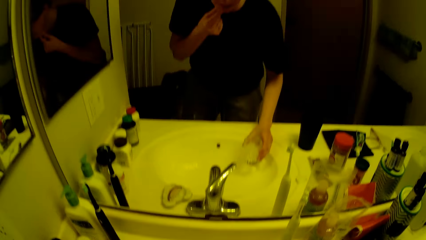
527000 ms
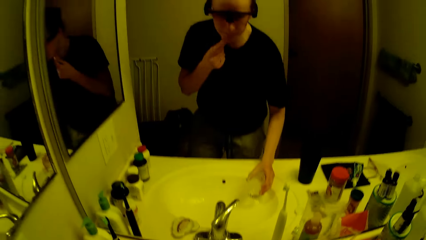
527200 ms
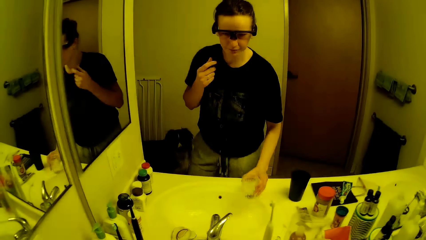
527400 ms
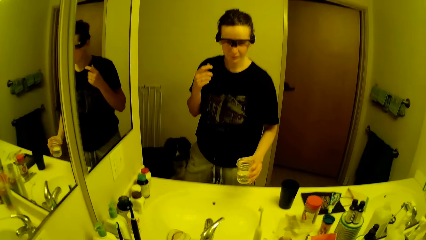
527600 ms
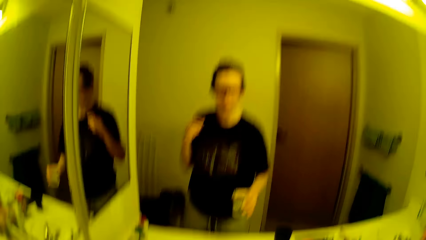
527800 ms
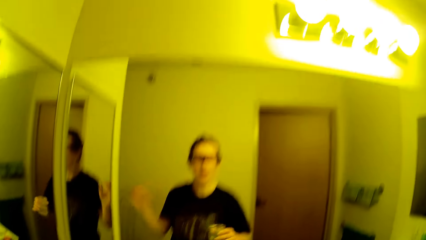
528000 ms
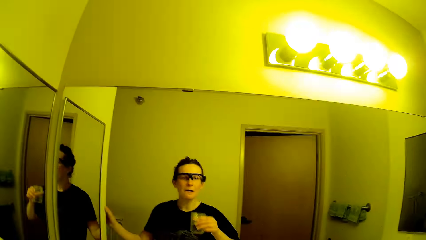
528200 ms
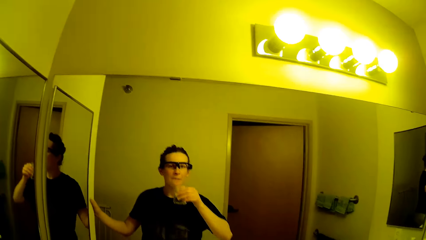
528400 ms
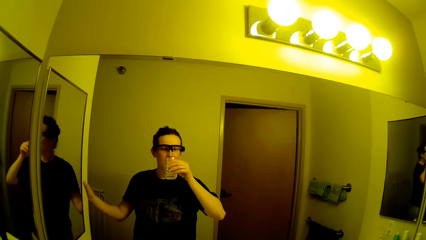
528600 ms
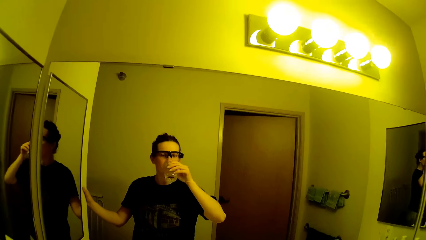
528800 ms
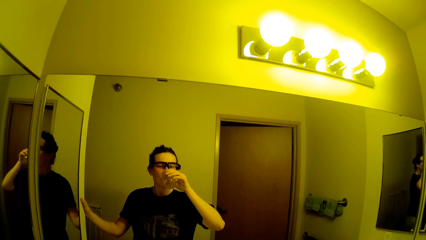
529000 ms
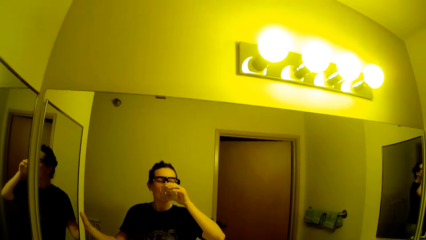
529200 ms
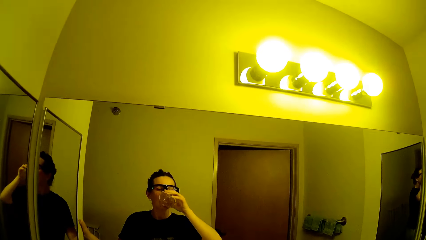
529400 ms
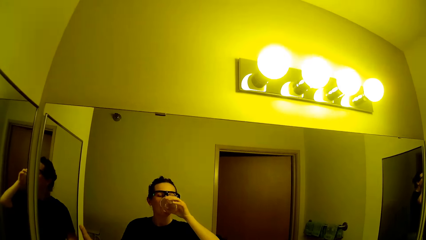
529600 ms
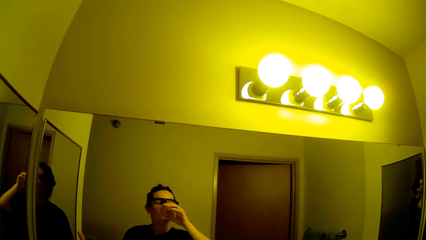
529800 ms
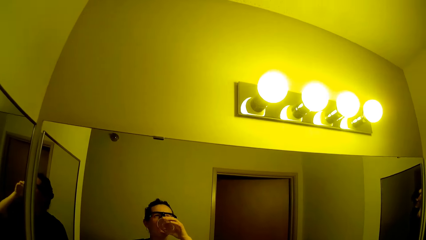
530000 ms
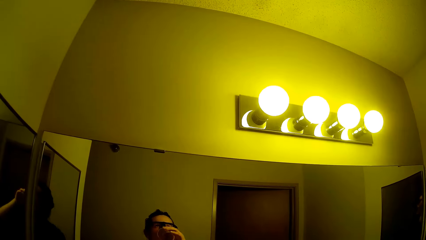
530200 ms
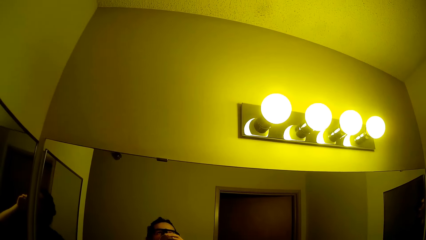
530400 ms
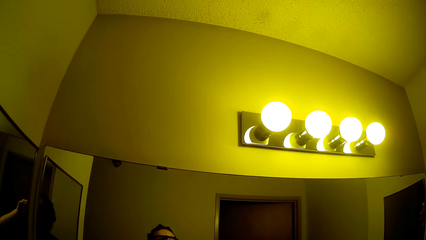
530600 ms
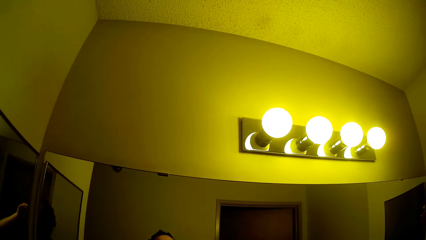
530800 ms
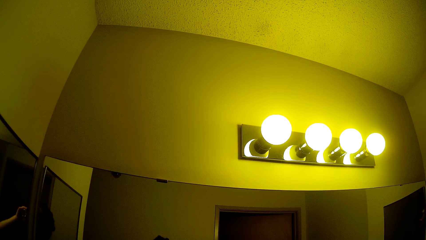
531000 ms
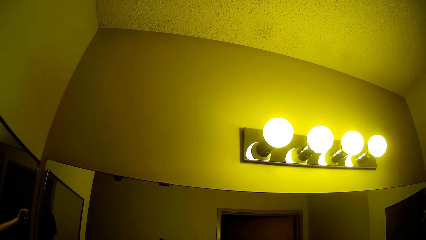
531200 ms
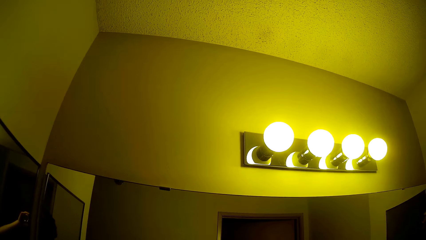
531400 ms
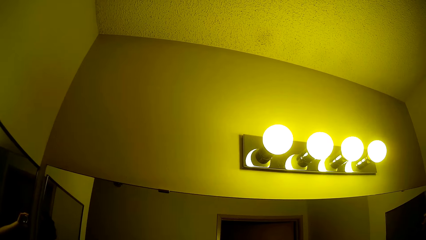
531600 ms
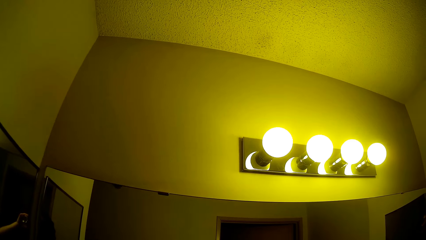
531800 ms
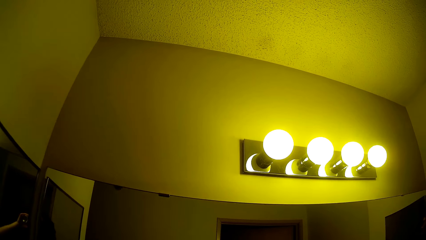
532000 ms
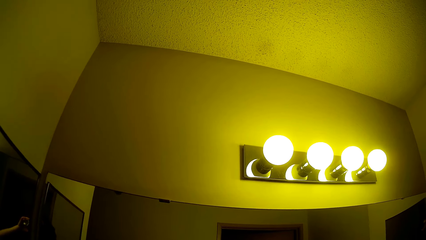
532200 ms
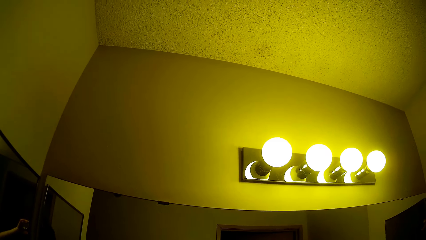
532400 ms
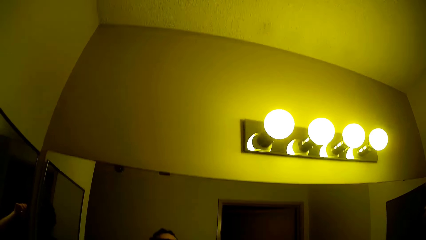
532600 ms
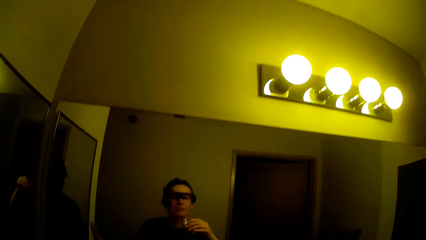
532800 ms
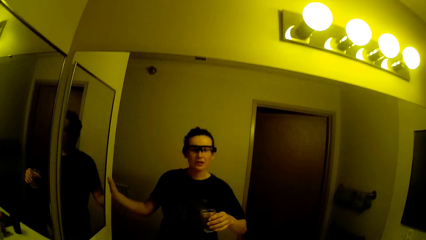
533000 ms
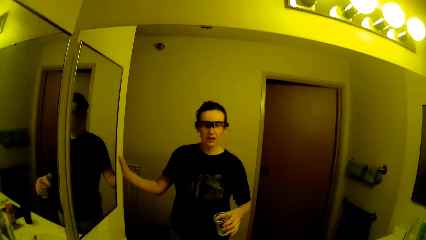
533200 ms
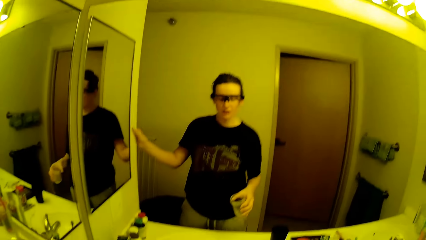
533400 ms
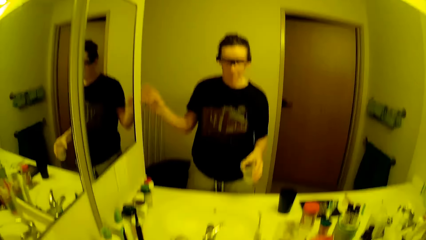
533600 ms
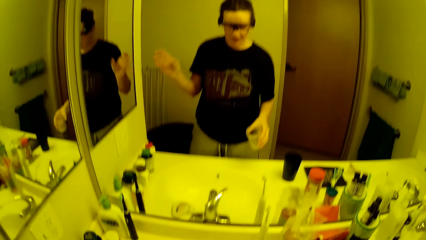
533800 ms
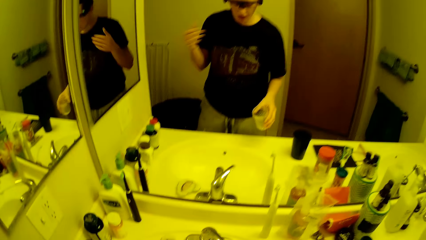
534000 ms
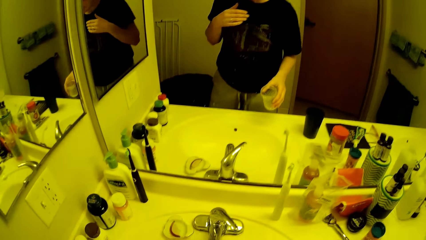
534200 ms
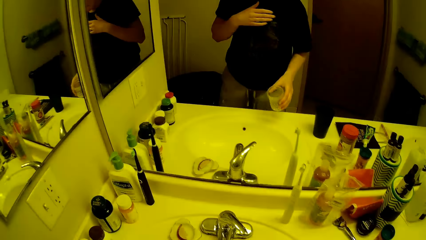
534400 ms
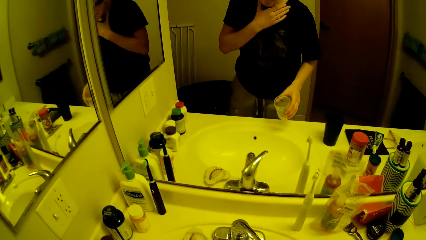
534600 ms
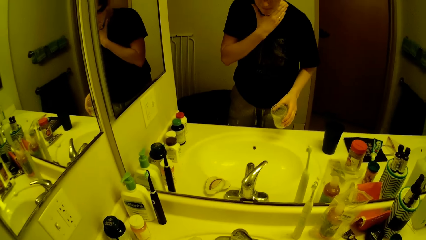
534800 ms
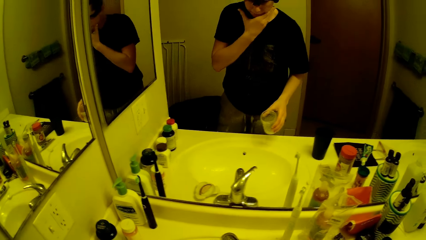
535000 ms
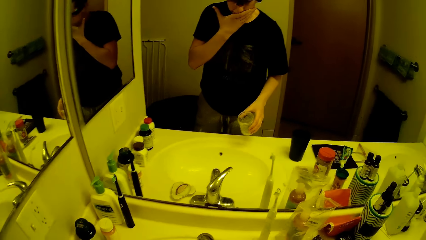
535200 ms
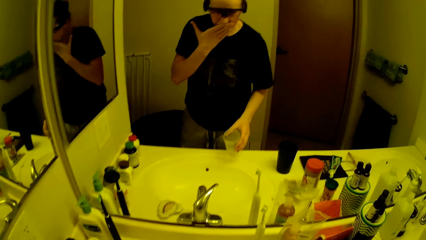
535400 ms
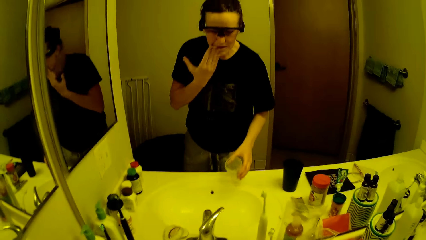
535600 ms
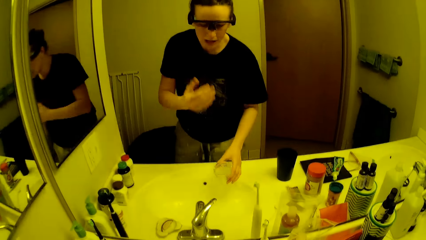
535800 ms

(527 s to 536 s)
The camera wearer drinks from the cup in her right hand. She wipes her mouth with her left hand.

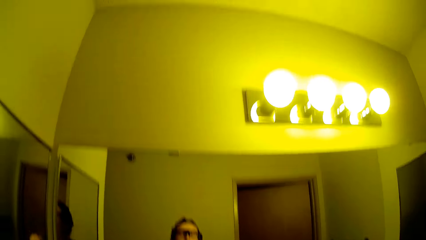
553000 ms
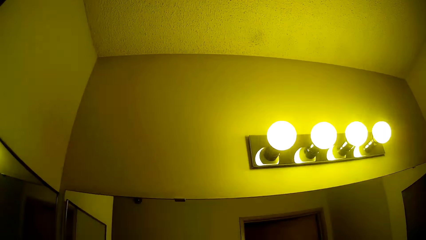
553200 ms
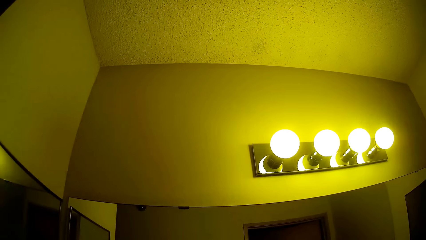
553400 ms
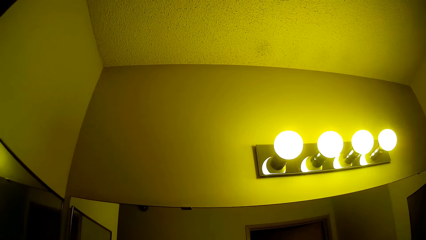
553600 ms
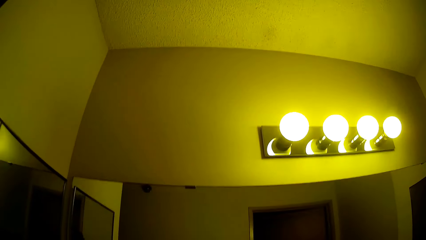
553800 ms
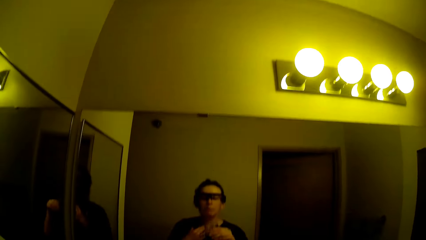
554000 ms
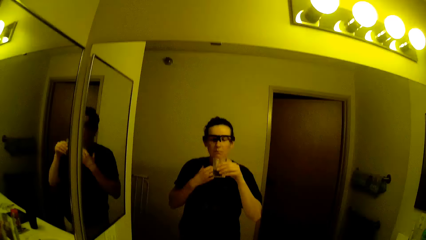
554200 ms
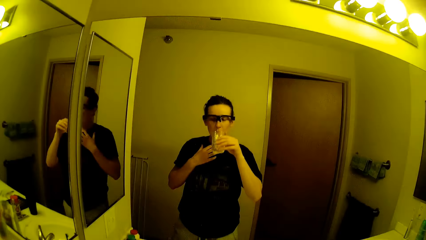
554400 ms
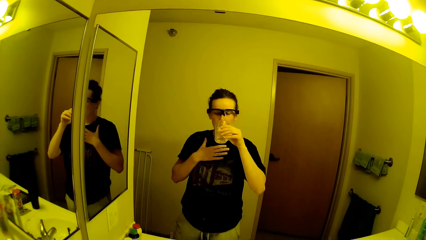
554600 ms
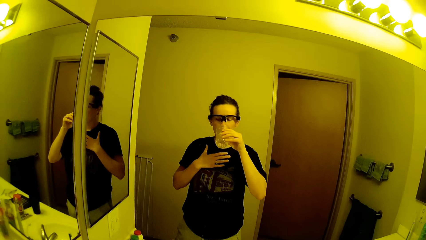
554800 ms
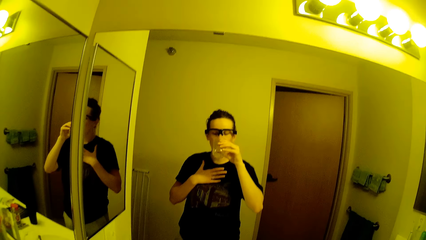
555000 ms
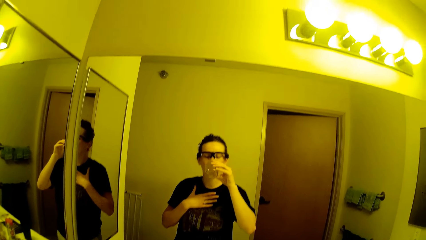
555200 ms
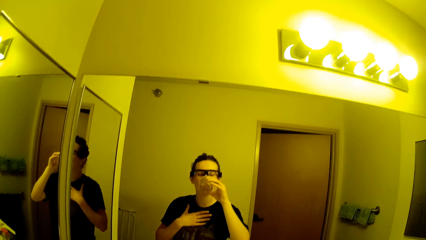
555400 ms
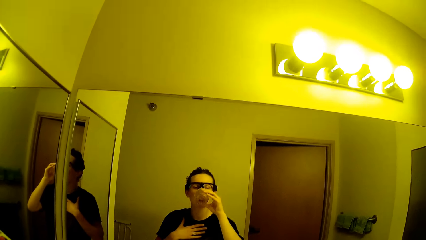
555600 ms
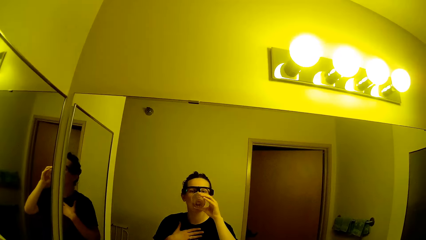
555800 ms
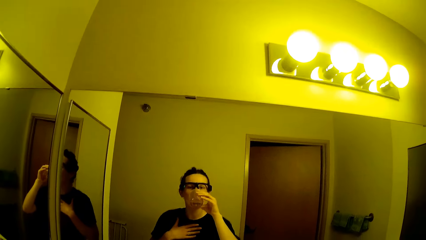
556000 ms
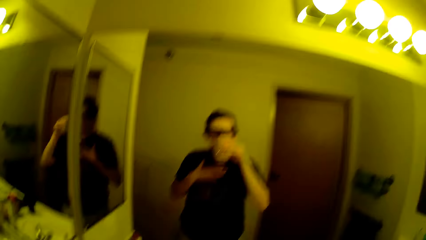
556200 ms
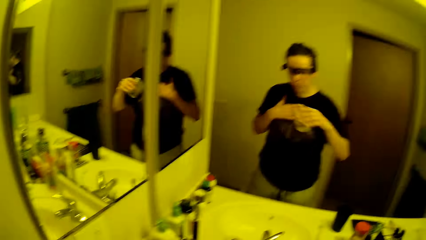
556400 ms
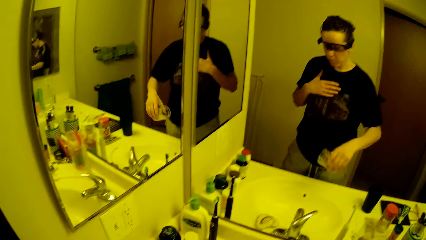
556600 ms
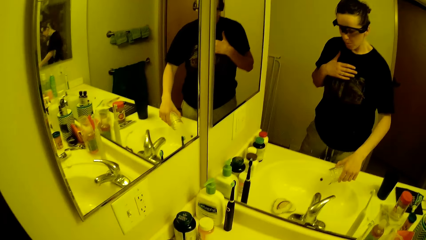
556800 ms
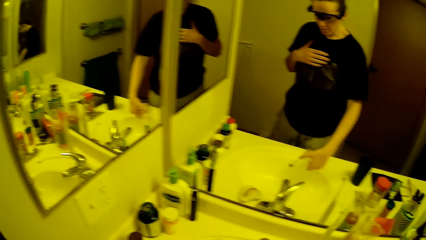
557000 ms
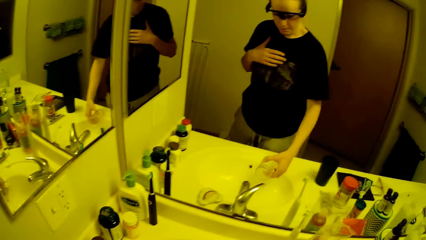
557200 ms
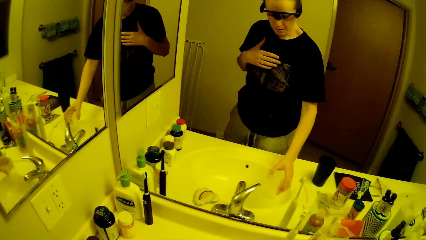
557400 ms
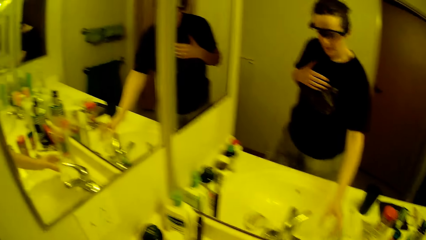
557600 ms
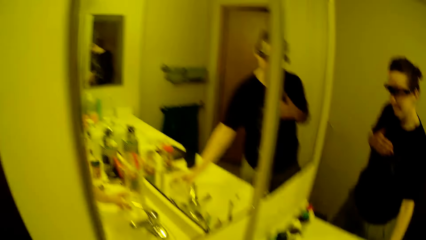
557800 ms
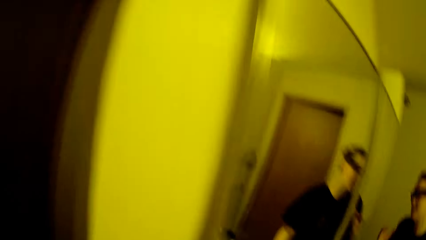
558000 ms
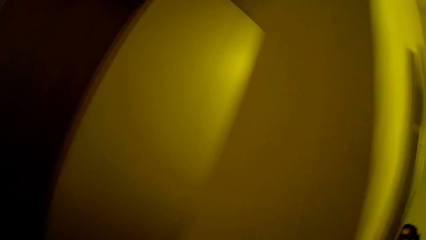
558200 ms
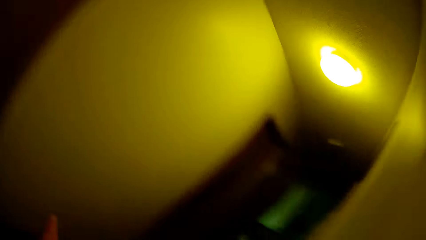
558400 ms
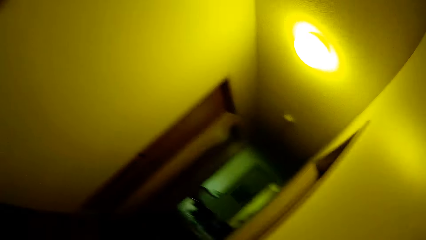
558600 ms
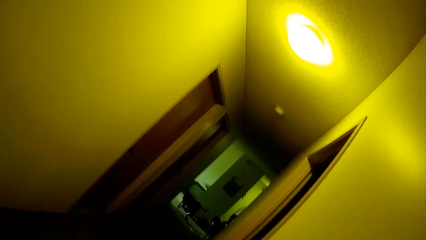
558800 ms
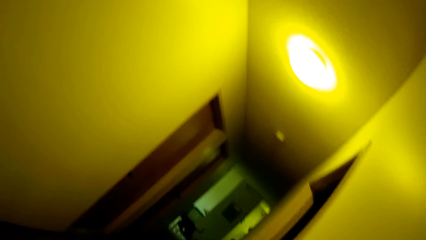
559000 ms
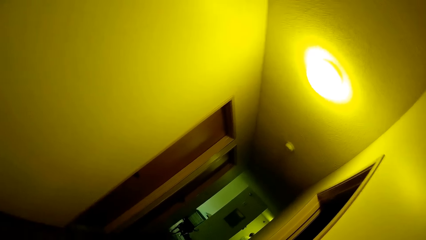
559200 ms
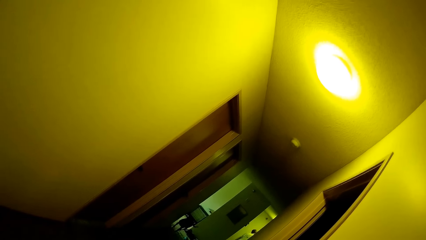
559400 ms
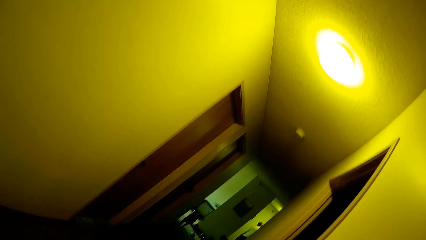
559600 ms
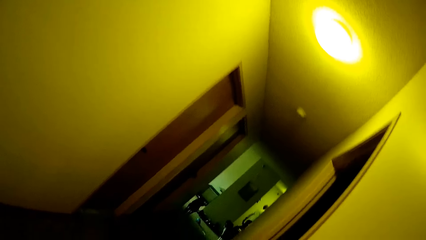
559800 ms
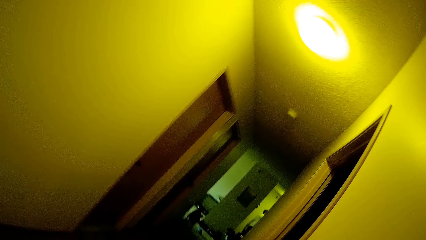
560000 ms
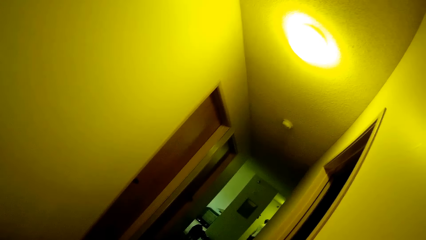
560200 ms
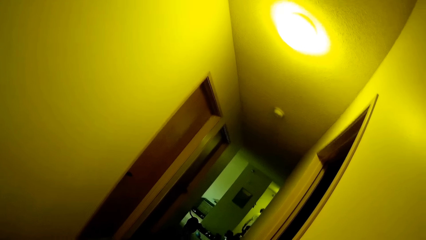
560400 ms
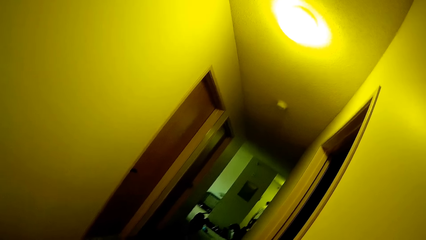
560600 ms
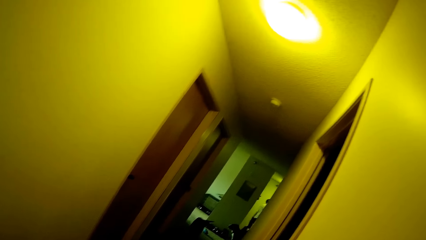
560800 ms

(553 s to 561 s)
The camera wearer swallows the tablet. They drink the water. They pour water from the cup into the sink. They look around the room.
